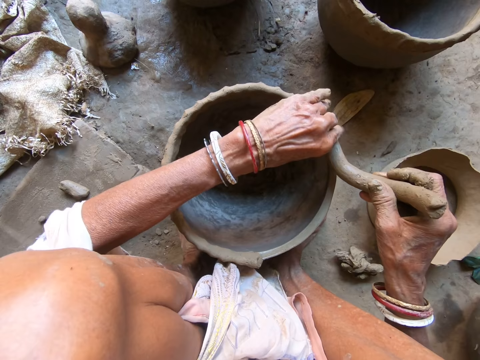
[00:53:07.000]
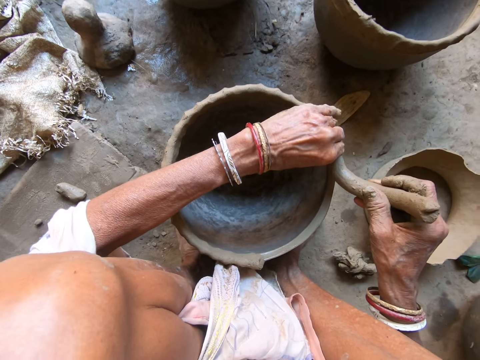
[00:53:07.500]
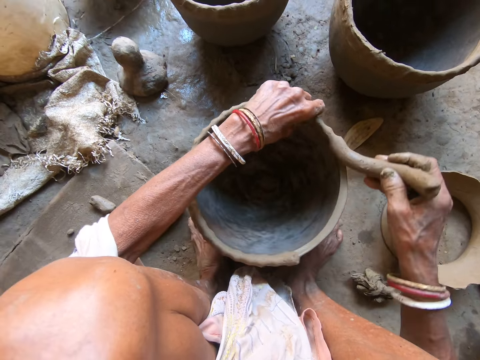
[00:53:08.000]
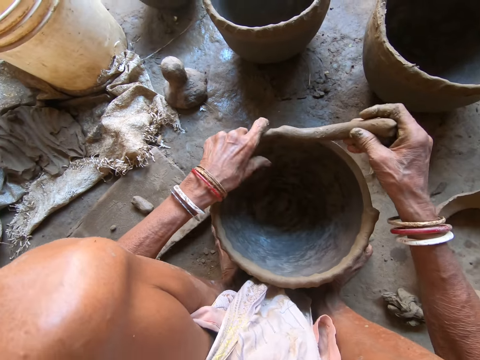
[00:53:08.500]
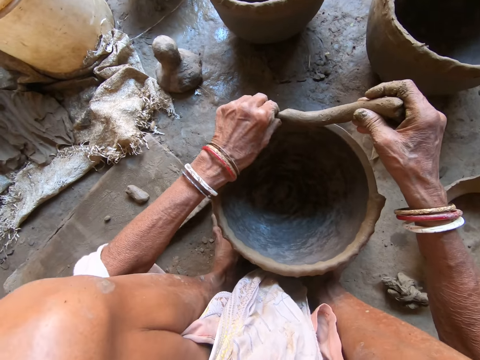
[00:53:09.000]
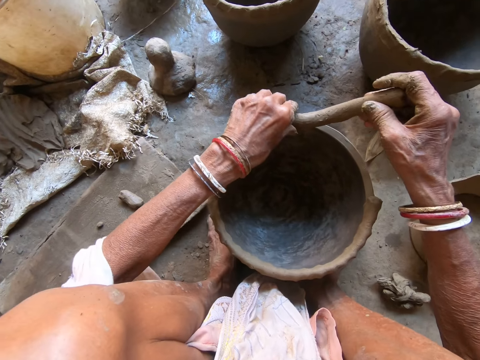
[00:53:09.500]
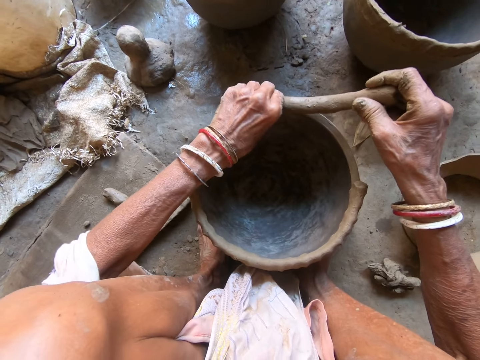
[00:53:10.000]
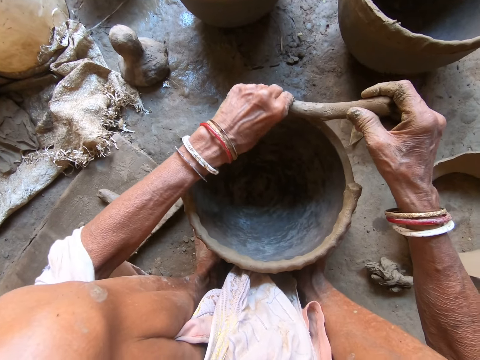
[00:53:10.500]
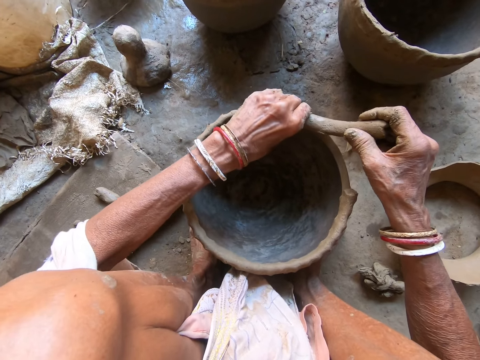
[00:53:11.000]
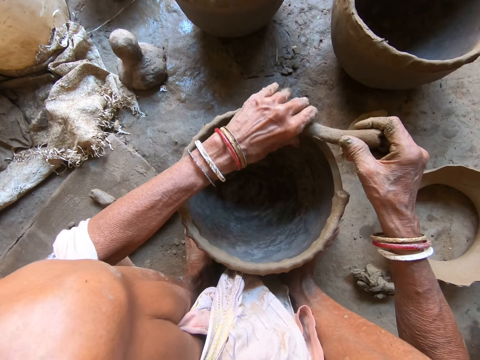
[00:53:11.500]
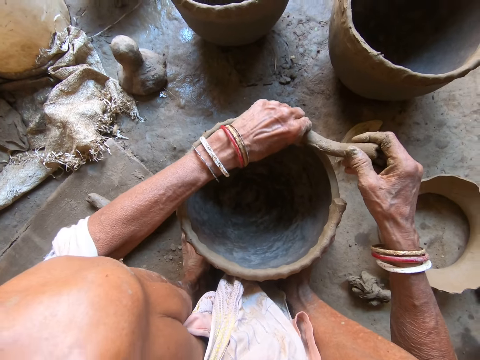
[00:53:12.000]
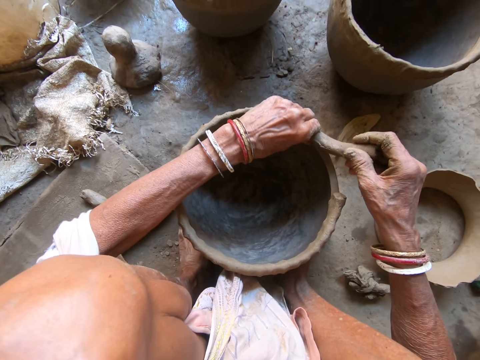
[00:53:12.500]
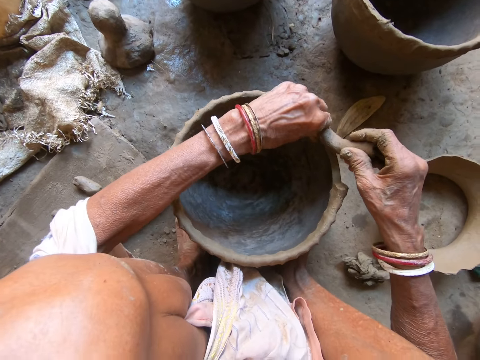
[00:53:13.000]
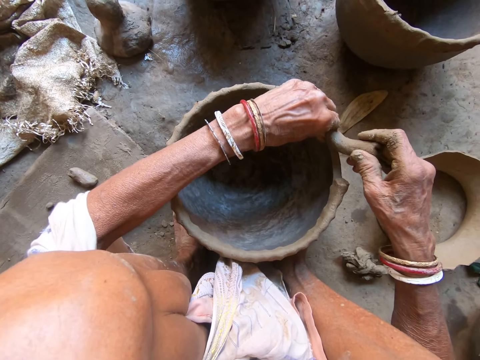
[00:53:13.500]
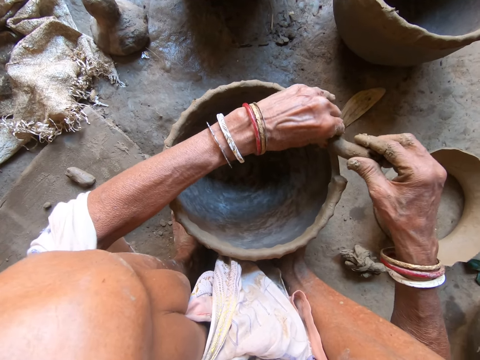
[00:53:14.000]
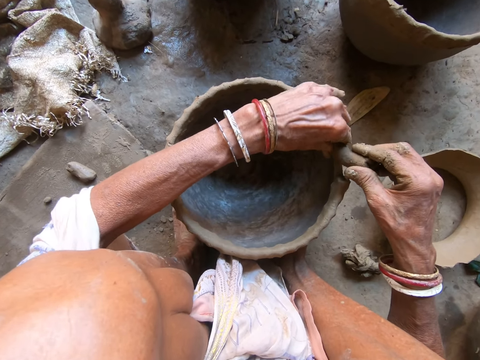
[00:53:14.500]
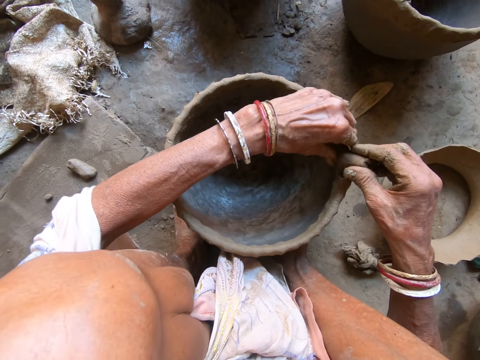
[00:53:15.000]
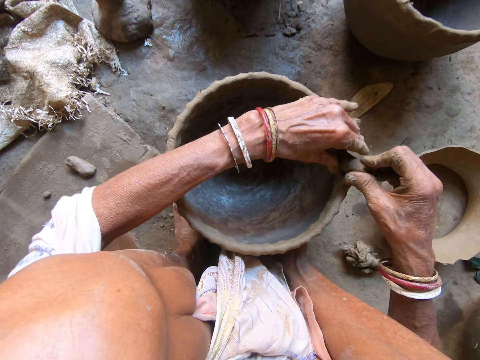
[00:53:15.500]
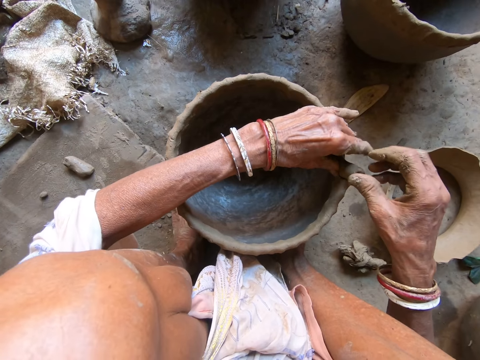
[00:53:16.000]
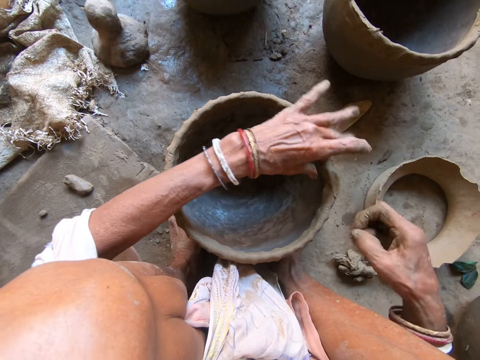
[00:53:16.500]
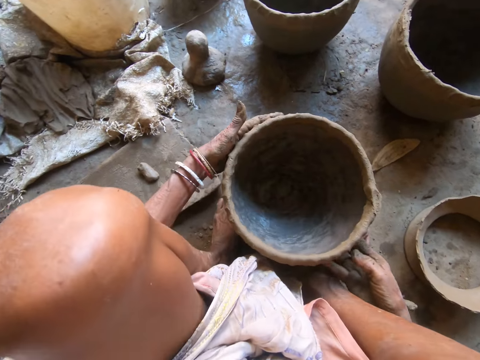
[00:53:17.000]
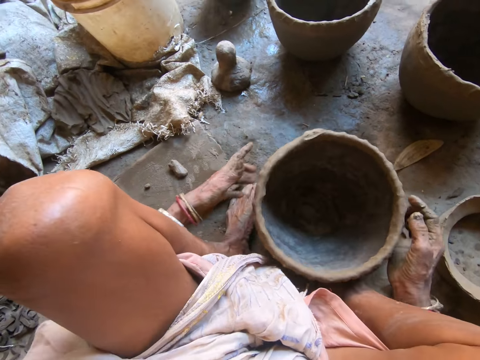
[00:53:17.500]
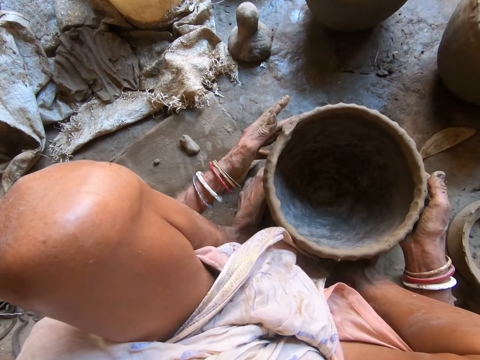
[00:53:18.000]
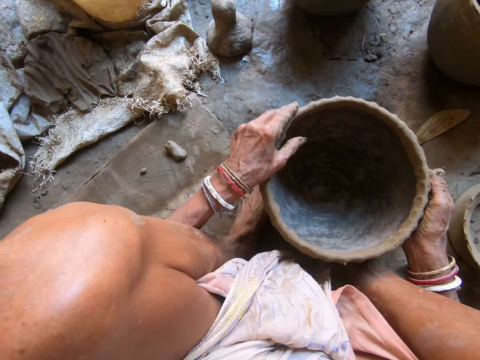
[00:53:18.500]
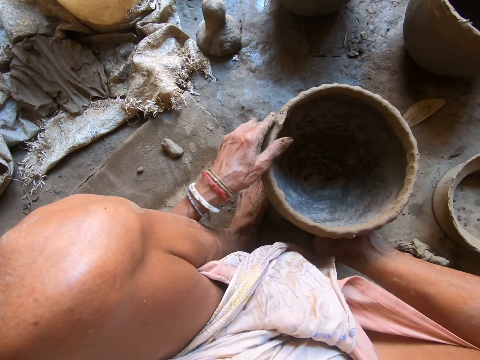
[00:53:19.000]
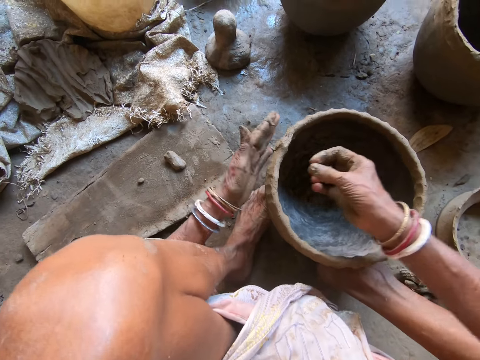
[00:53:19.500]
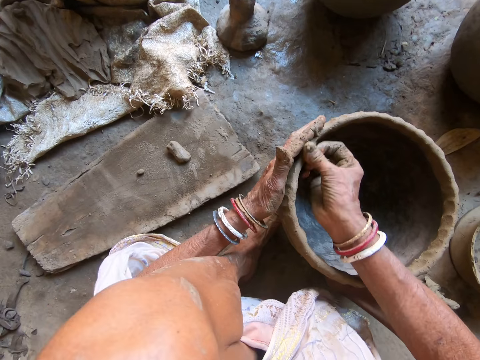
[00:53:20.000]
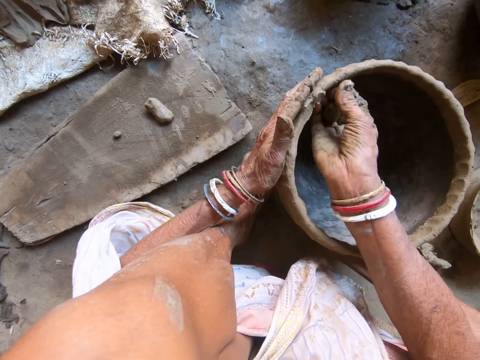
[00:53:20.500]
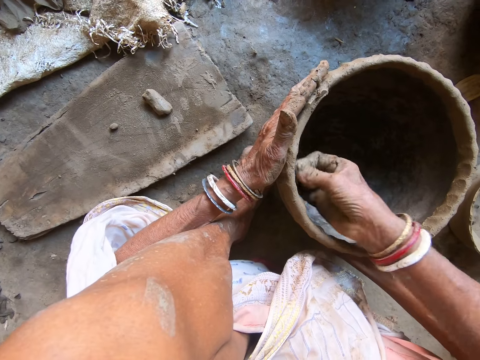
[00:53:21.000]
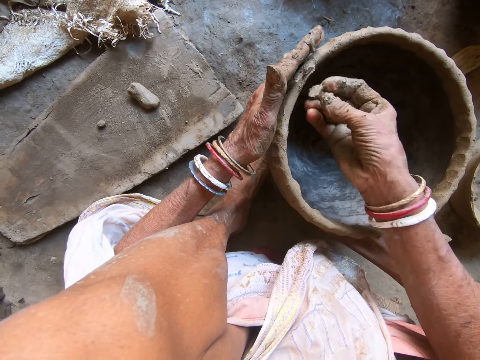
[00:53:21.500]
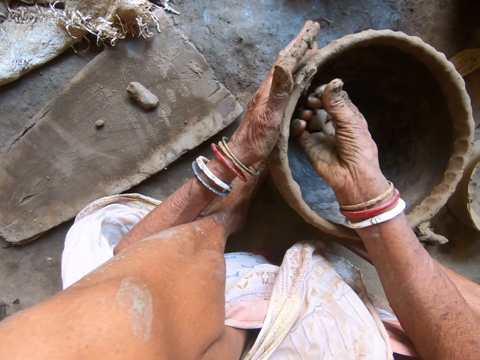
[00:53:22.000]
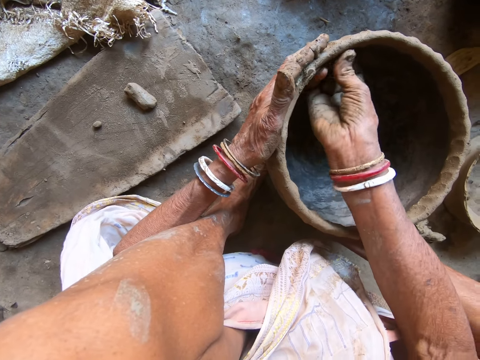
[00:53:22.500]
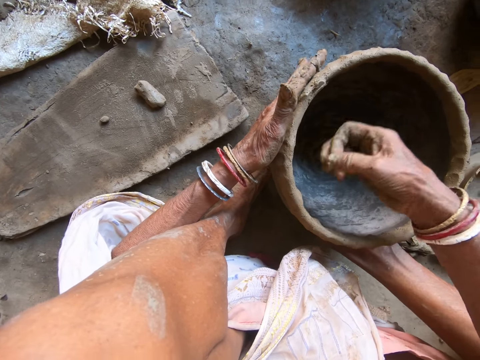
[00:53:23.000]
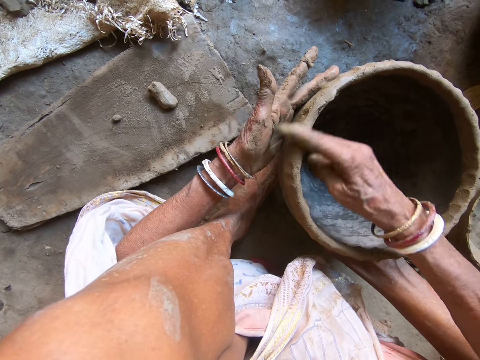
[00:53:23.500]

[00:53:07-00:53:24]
The camera wearer turns the pot on the floor with her left hand and molds the clay on the pot. She cuts clay from the pot with her right hand. She turns the pot on the floor with both hands. She shapes the clay on the pot with her left hand. She shapes the clay on the pot with both hands.

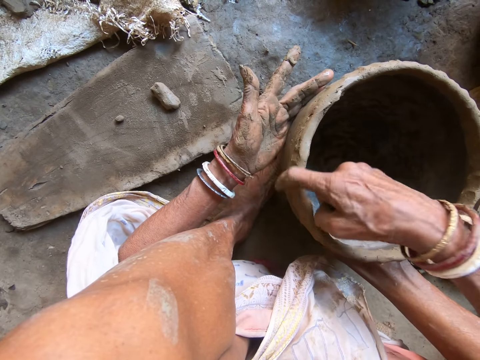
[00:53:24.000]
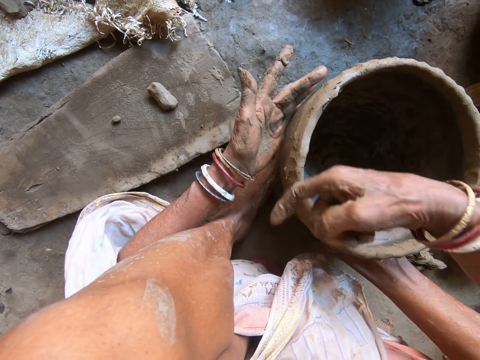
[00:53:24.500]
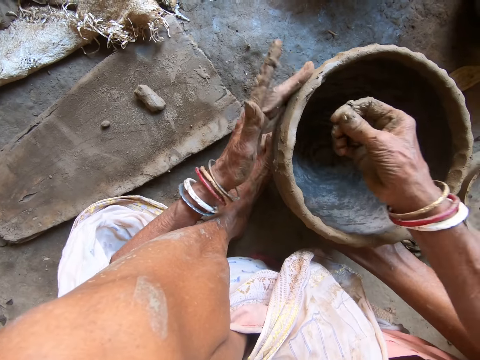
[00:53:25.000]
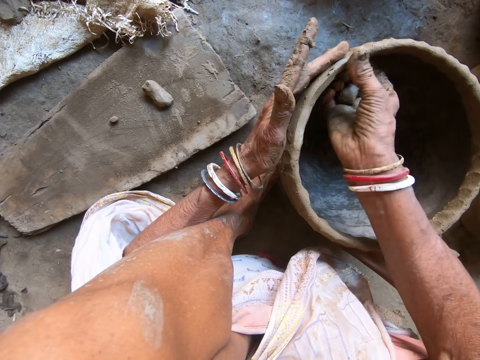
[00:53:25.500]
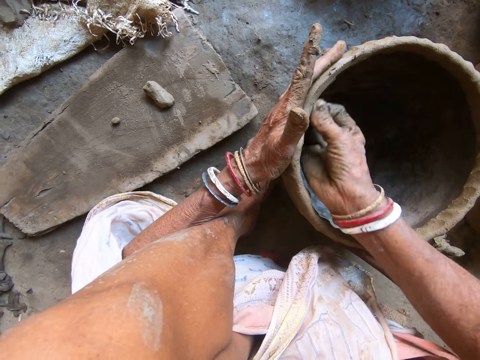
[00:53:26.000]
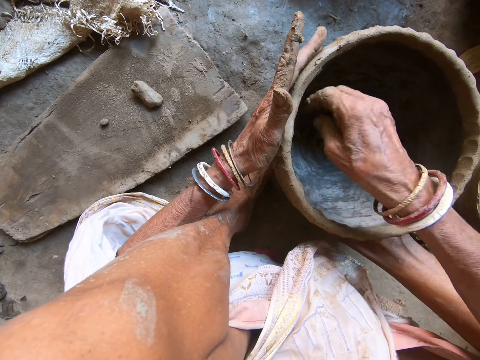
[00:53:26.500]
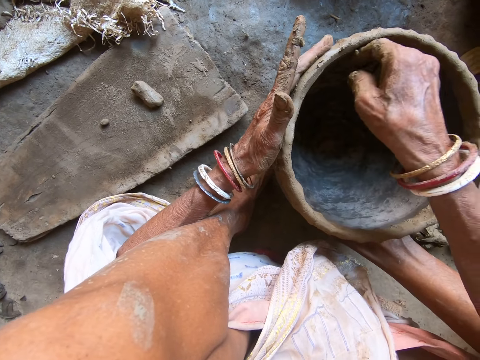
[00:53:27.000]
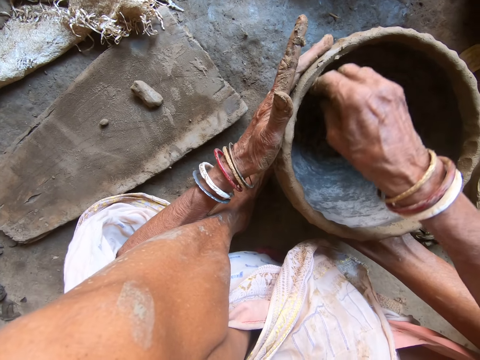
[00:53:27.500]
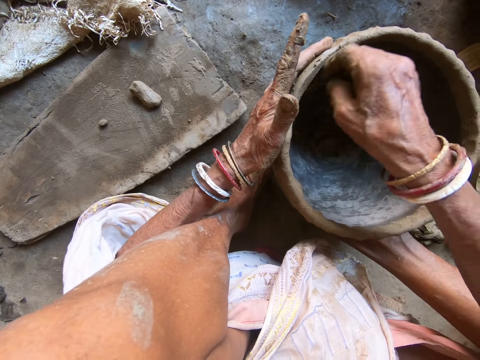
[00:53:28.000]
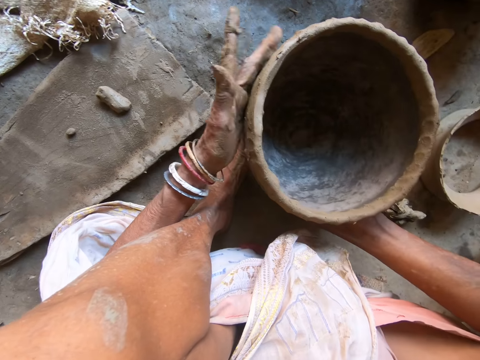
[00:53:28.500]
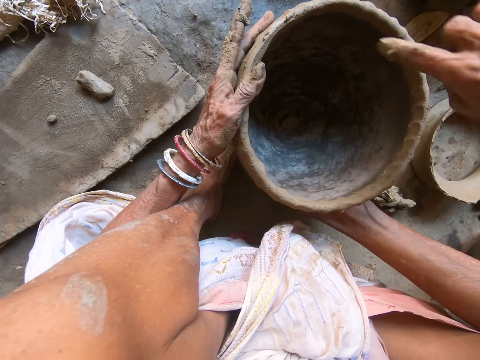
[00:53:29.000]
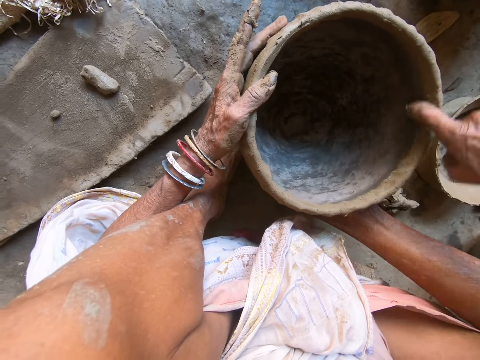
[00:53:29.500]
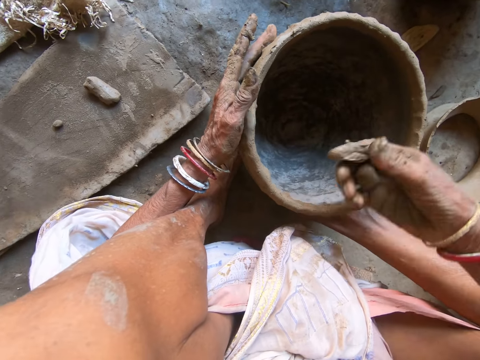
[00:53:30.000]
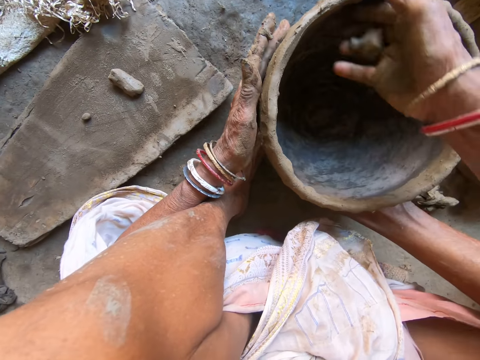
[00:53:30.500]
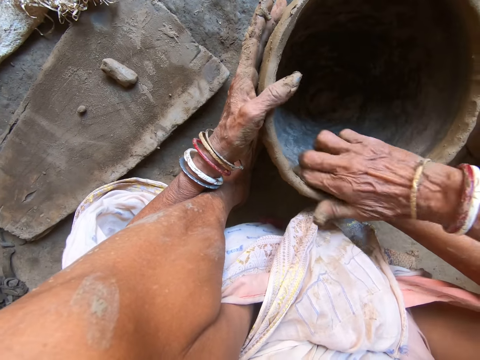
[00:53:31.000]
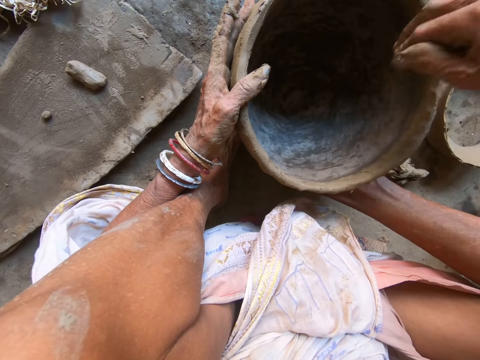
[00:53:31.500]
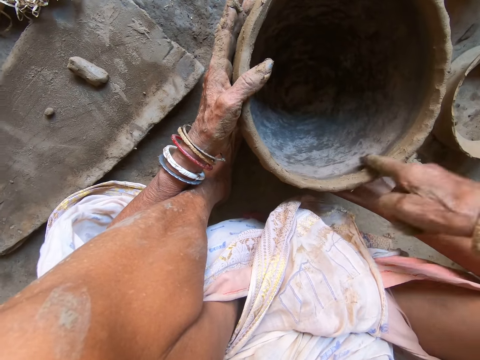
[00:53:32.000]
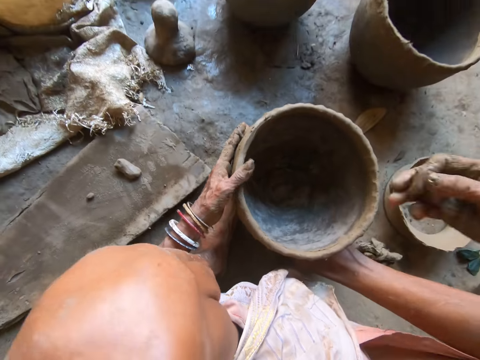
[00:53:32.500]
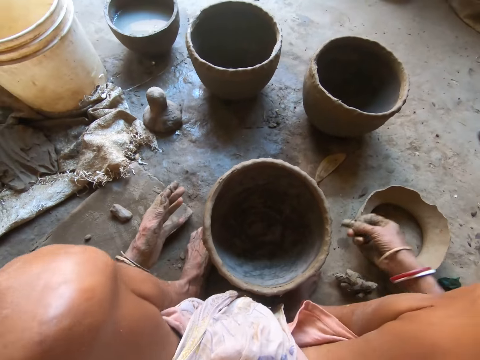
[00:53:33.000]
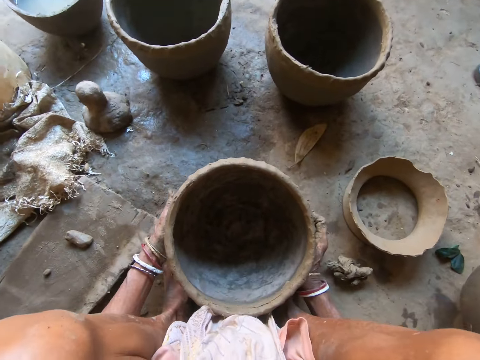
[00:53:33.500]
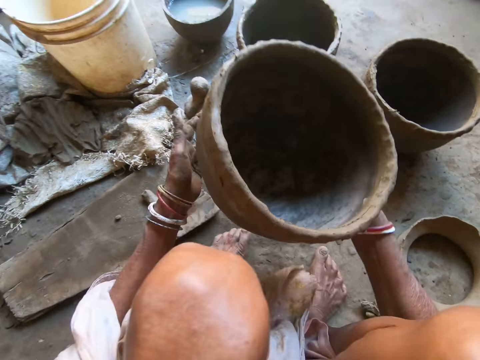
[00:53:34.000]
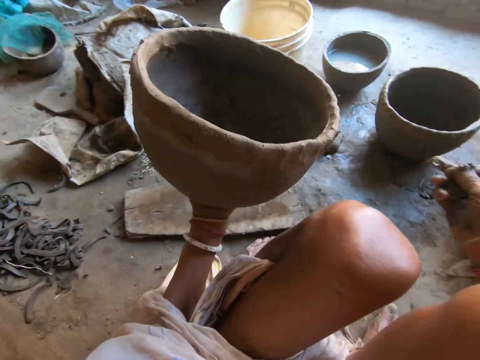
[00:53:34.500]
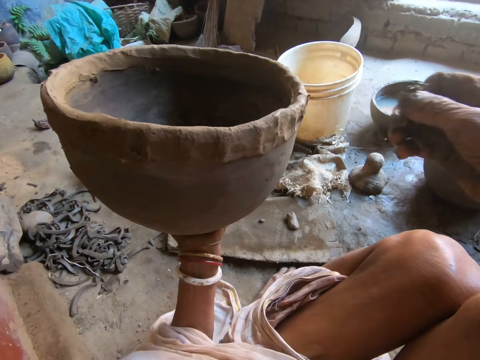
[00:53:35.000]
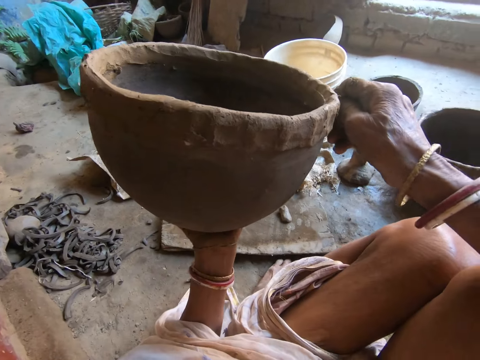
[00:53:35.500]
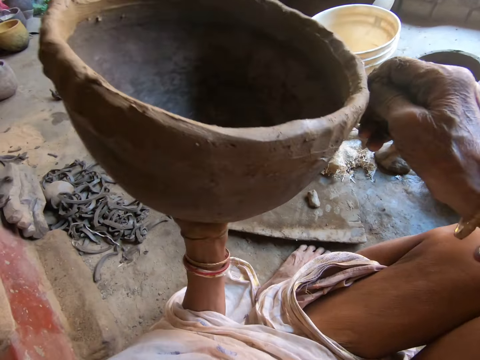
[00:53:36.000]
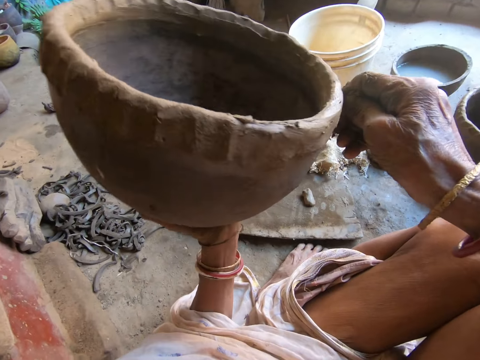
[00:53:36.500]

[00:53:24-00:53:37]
The camera wearer picks the pot from the floor with both hands. She carries the pot from the floor. She holds the pot with her left hand. She shapes clay on the pot with her right hand. She turns the pot with her left hand.
